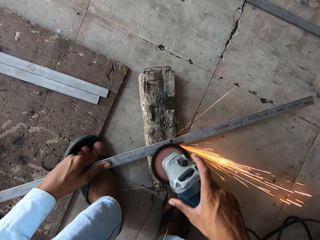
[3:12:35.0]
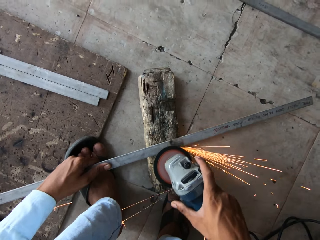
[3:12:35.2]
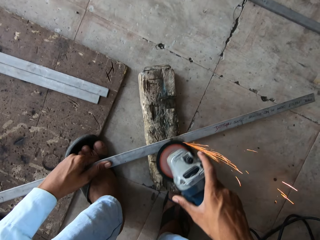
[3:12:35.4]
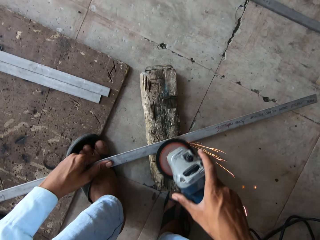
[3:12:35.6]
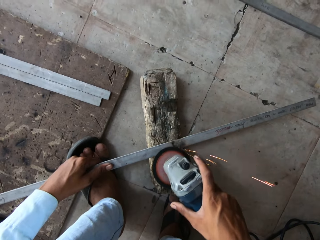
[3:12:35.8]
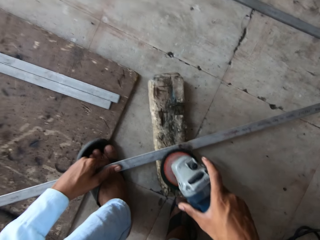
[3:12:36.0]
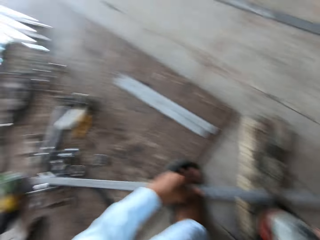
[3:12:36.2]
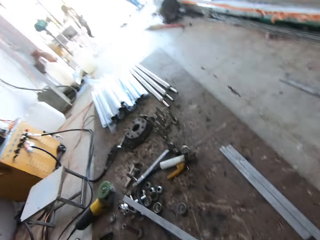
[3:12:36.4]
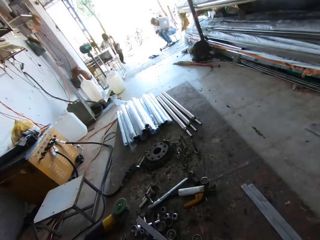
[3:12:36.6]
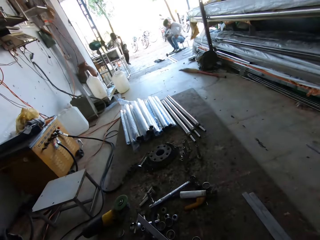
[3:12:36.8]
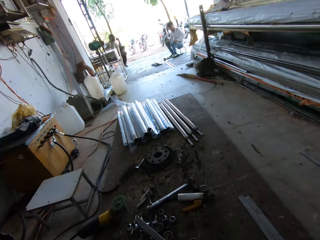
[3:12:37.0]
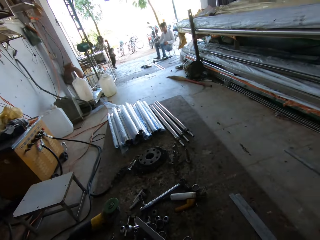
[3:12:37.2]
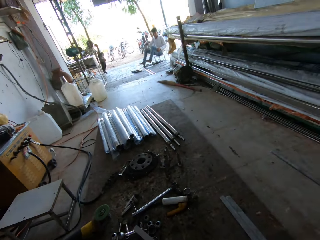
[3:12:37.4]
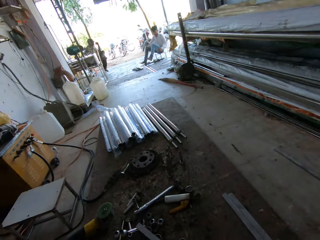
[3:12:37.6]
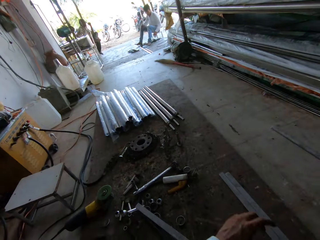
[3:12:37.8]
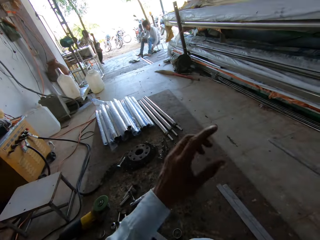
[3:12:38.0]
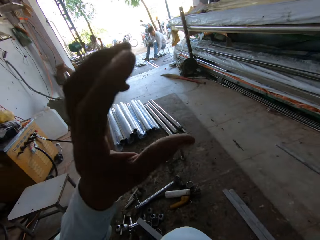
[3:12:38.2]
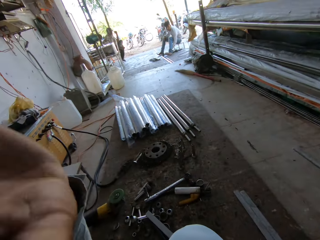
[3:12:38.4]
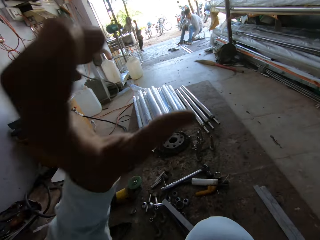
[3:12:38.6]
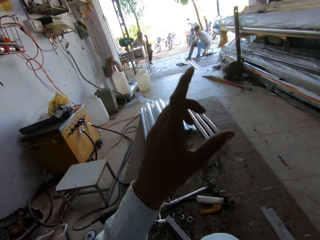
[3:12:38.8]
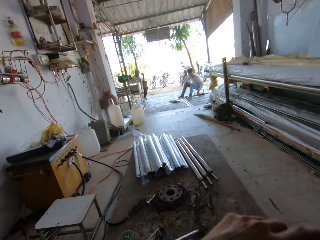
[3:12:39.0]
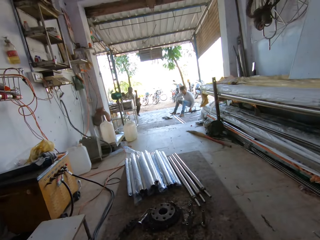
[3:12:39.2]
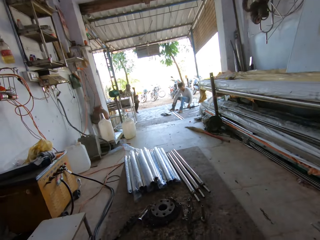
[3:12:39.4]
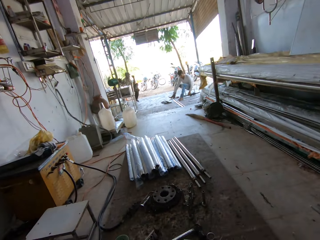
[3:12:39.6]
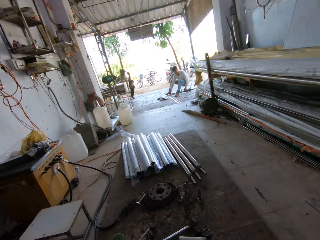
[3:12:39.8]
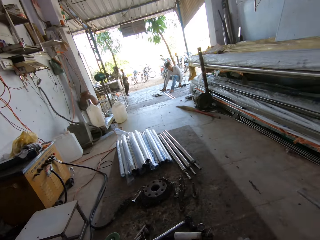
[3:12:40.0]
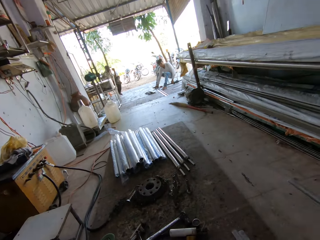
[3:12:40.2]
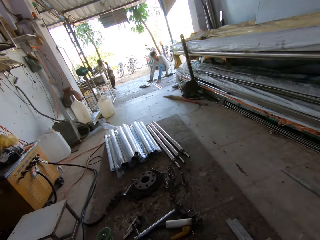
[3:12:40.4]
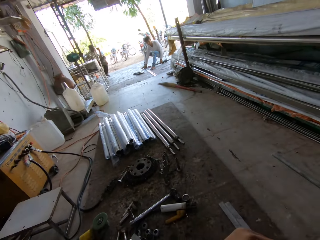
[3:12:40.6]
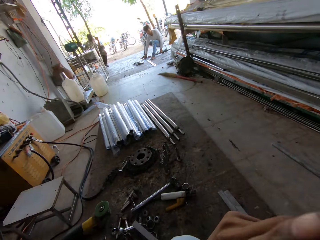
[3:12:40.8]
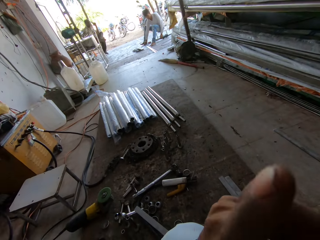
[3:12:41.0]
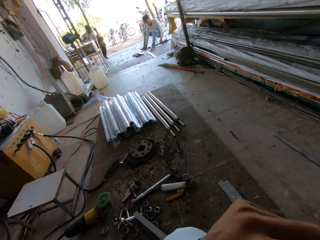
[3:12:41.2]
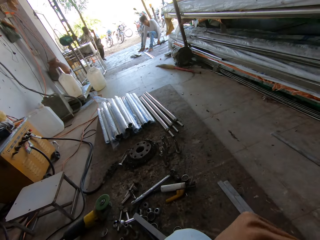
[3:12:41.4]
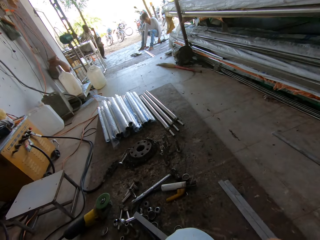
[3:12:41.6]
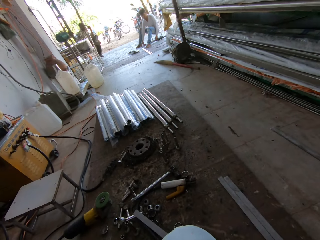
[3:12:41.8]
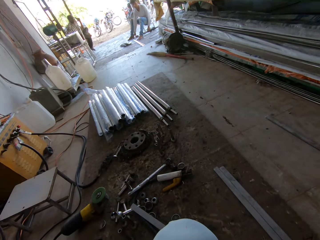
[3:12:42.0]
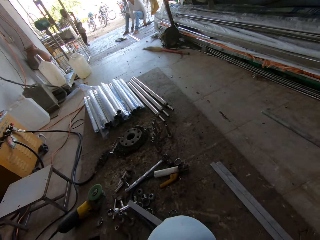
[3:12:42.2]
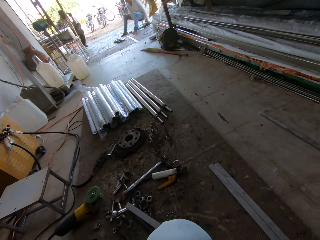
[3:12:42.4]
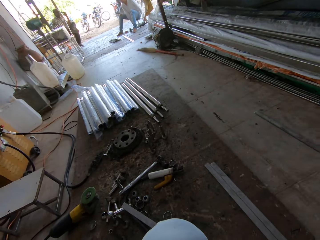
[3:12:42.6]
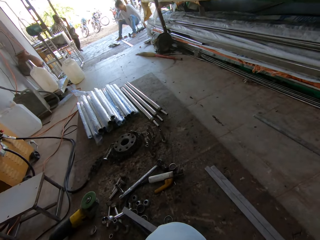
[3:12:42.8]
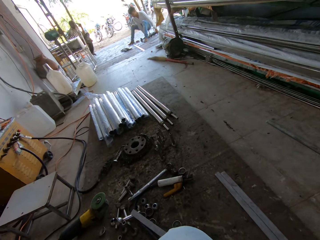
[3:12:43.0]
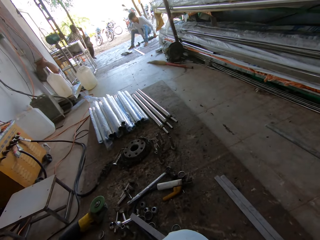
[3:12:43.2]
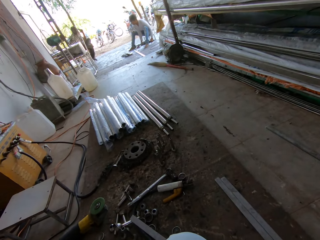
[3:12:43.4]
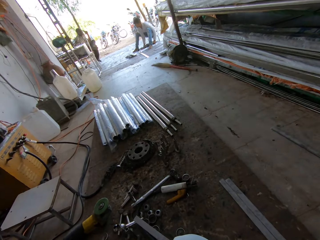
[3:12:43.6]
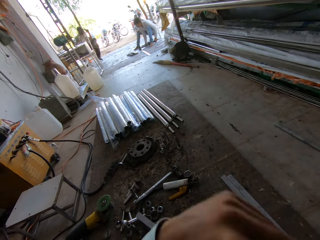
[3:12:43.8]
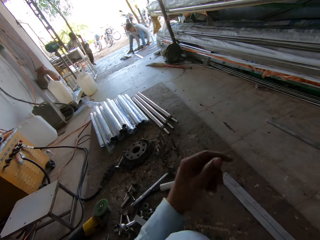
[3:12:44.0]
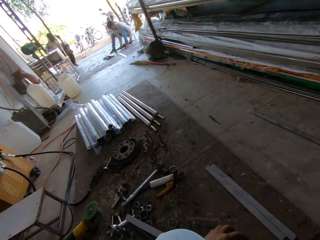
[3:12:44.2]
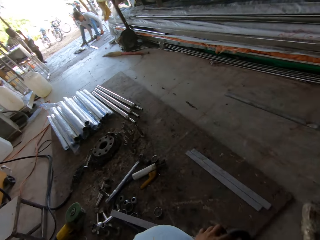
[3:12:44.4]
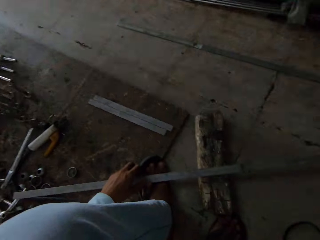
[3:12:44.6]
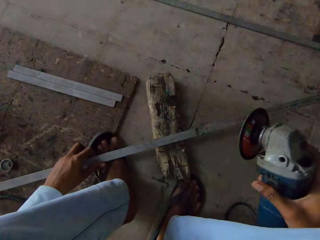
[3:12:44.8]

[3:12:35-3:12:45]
The camera wearer converses with a man. They sit down.

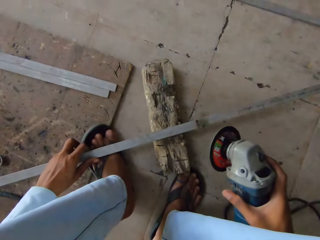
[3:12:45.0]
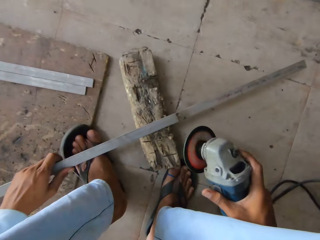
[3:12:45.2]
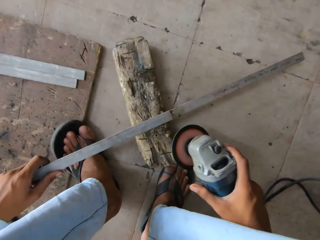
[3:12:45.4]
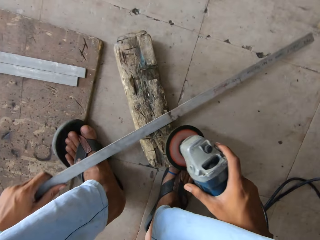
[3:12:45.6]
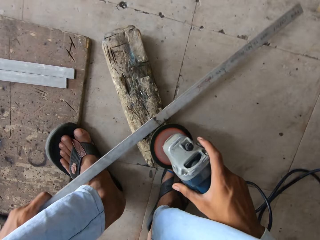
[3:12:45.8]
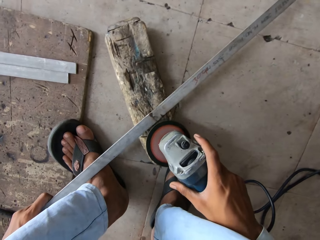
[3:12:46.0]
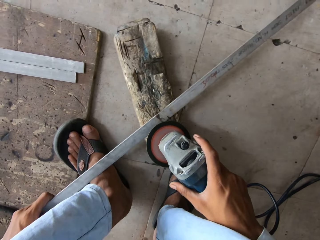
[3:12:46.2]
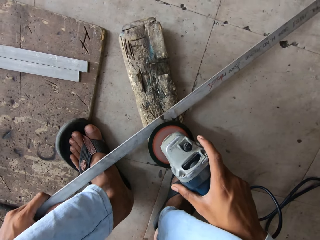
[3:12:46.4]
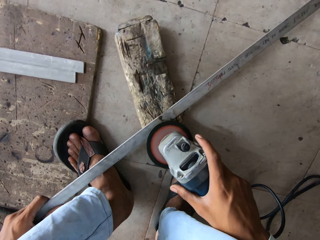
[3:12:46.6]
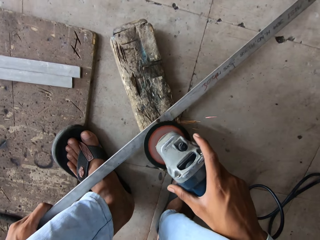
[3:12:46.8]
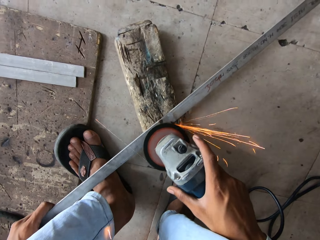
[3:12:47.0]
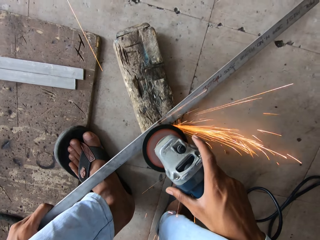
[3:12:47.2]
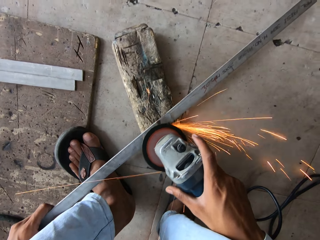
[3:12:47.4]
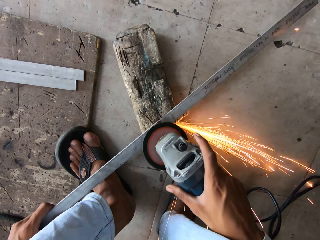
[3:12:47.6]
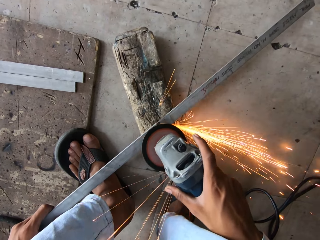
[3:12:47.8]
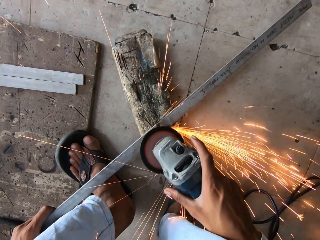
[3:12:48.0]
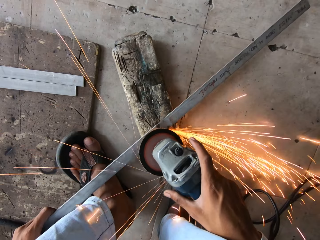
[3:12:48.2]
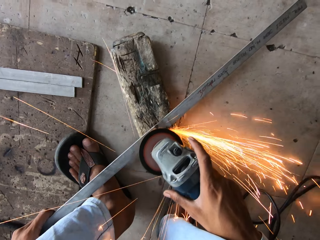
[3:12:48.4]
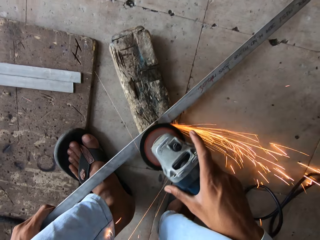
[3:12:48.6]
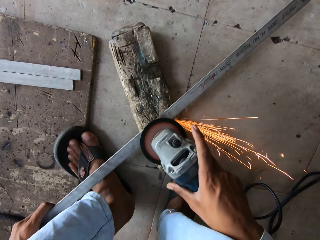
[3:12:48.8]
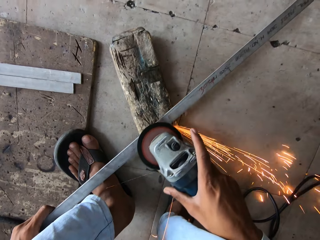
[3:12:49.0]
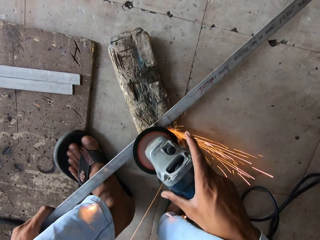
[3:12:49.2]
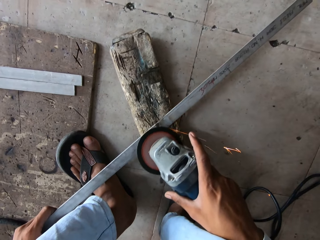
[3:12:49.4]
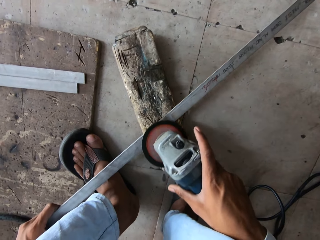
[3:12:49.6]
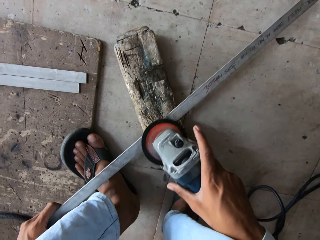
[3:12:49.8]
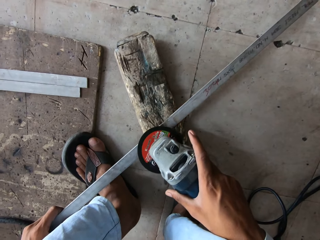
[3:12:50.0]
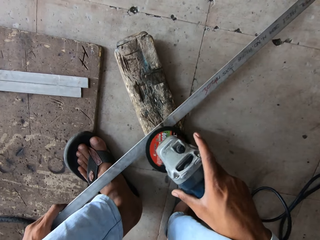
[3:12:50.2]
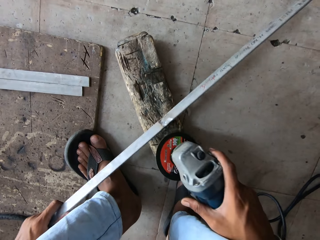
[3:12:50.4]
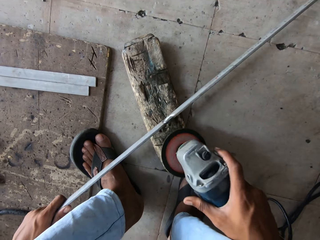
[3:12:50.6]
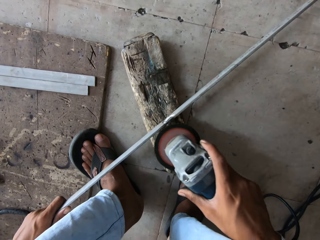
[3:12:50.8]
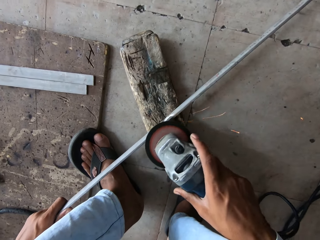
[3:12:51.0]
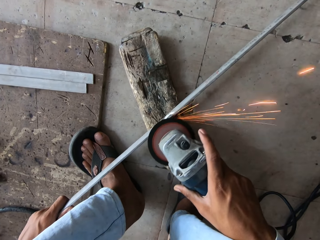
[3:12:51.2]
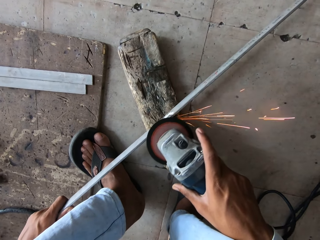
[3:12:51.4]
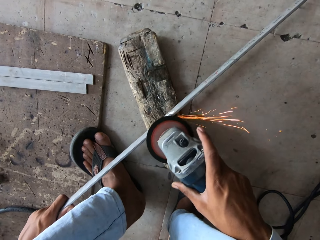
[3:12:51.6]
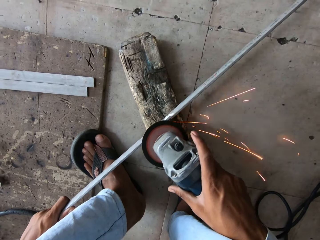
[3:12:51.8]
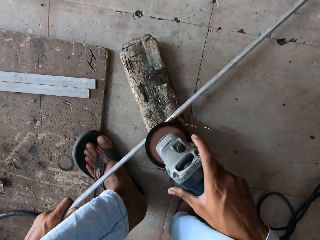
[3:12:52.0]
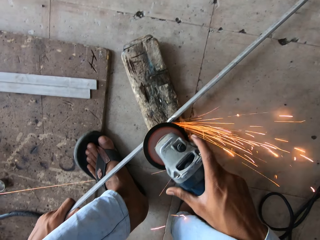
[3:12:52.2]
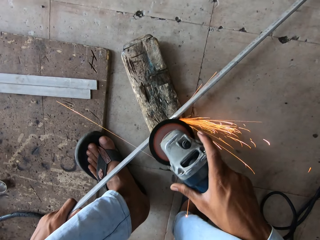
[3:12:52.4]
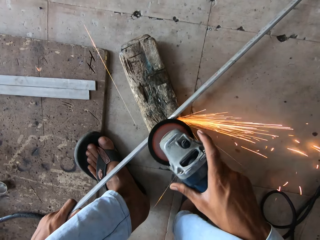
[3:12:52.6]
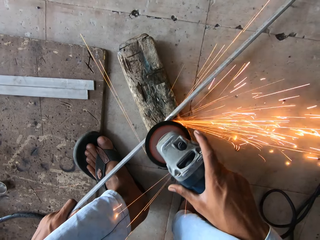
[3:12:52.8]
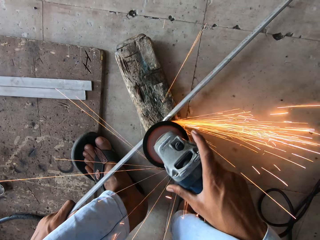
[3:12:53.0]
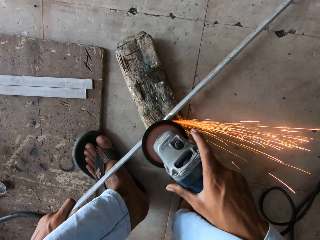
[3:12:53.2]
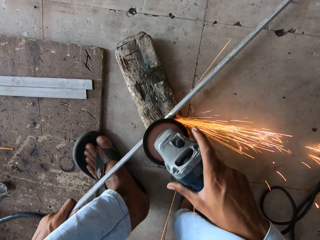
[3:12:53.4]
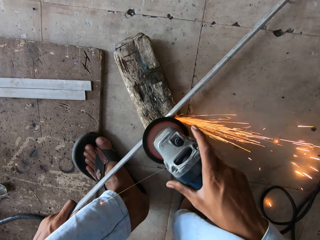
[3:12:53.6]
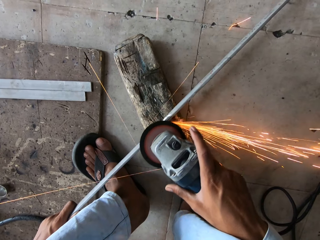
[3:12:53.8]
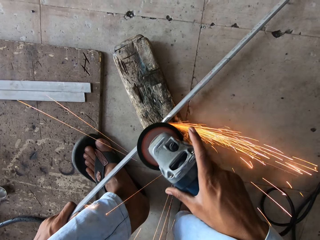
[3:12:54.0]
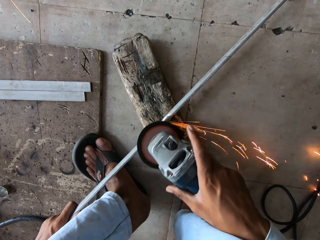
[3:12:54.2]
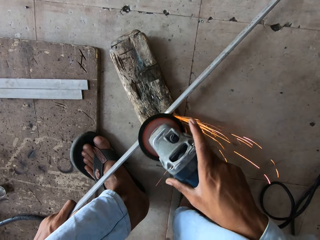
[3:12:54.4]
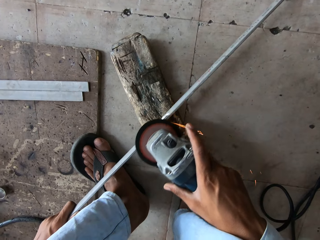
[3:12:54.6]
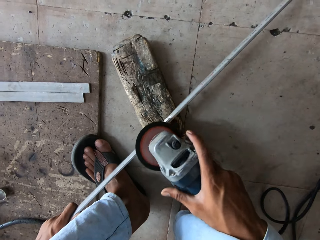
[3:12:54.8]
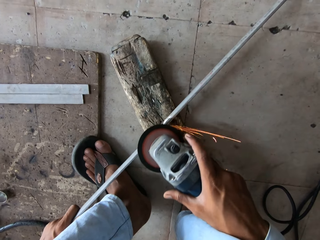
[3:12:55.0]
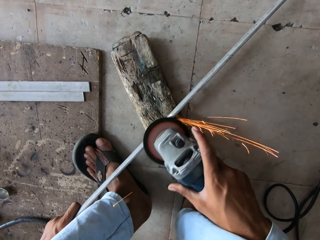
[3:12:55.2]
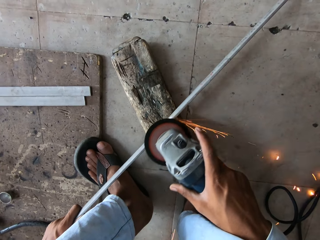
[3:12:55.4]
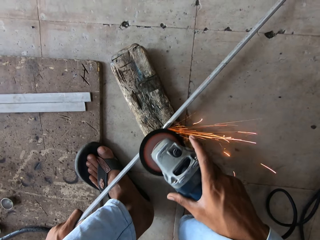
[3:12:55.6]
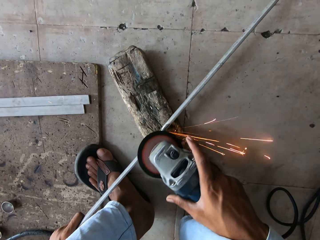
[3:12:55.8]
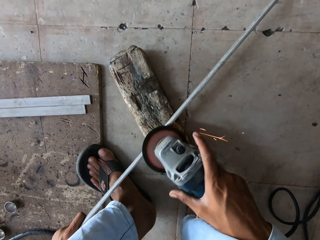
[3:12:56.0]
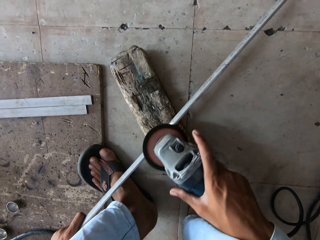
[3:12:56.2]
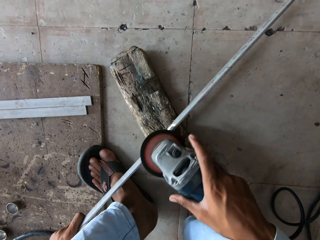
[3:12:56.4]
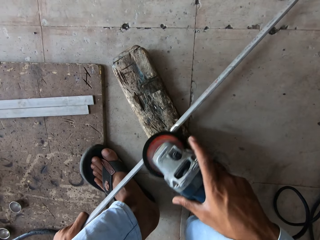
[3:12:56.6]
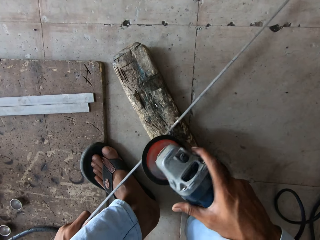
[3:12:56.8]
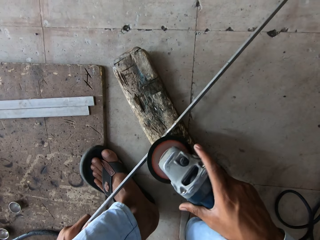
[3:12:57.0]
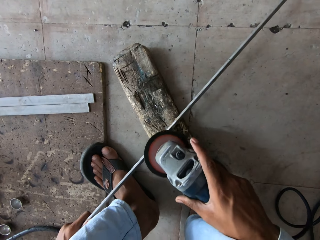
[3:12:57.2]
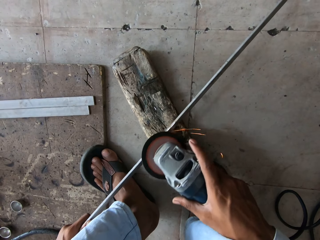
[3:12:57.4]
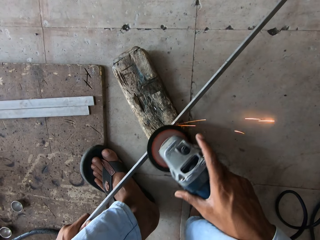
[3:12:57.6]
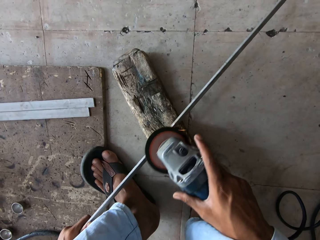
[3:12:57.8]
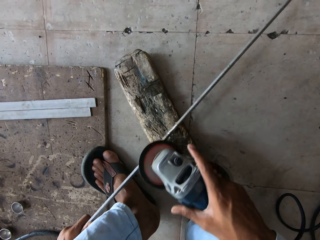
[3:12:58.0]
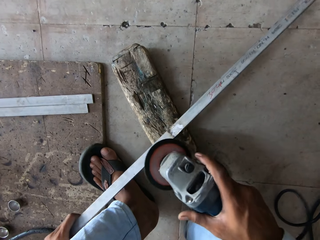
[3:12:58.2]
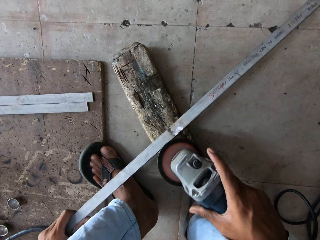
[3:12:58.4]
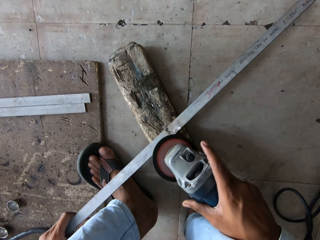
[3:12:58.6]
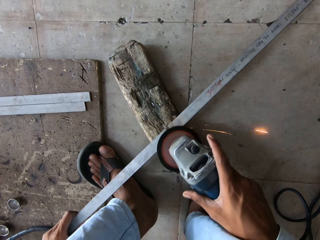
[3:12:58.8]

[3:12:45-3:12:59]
The camera wearer smoothes the metal with a grinder.
